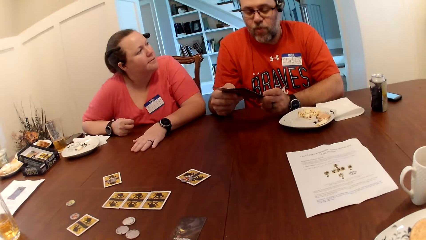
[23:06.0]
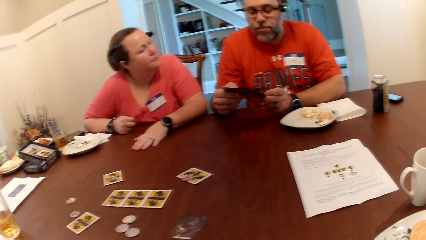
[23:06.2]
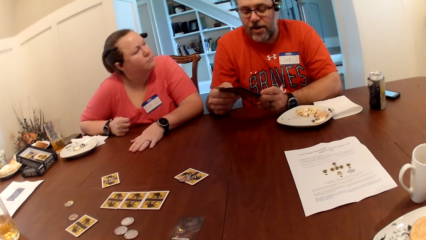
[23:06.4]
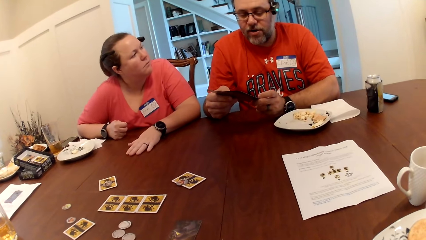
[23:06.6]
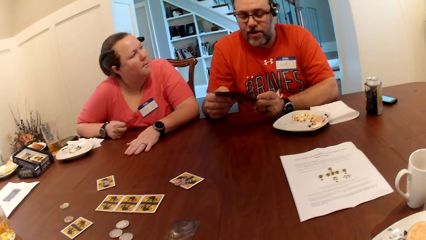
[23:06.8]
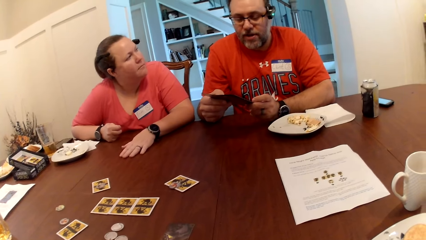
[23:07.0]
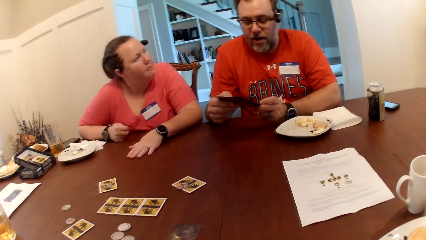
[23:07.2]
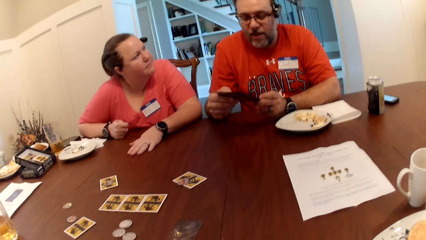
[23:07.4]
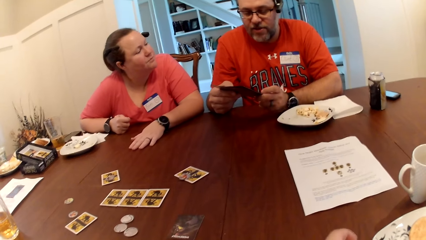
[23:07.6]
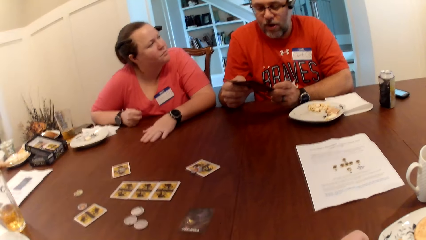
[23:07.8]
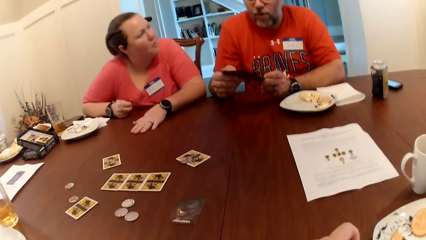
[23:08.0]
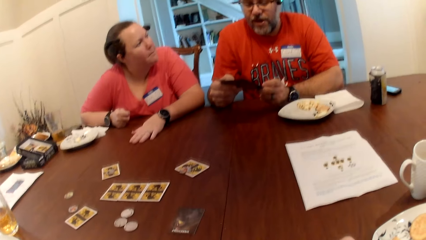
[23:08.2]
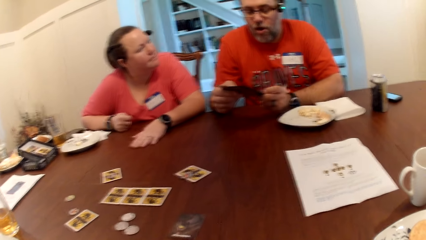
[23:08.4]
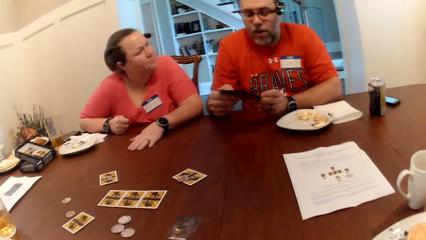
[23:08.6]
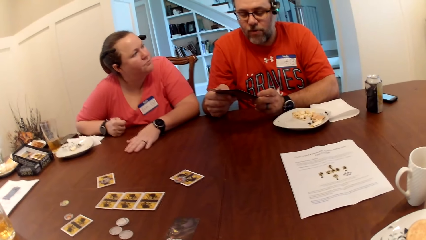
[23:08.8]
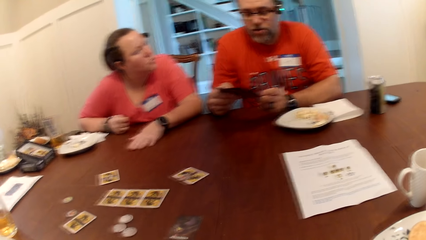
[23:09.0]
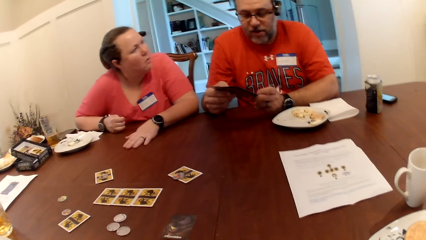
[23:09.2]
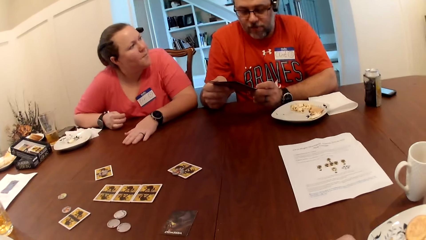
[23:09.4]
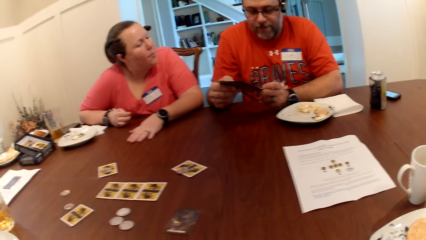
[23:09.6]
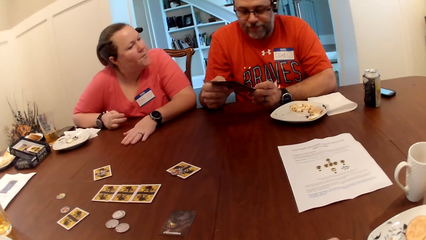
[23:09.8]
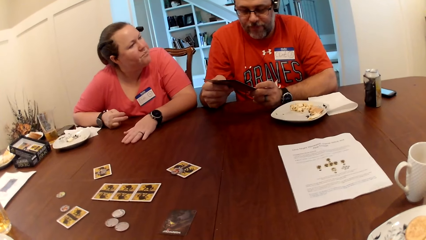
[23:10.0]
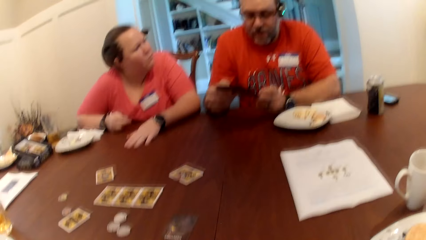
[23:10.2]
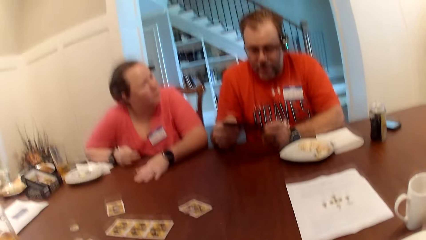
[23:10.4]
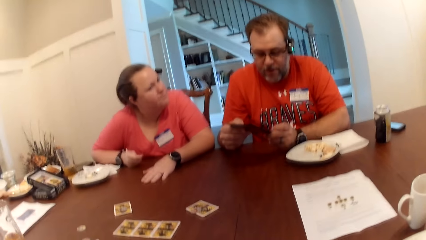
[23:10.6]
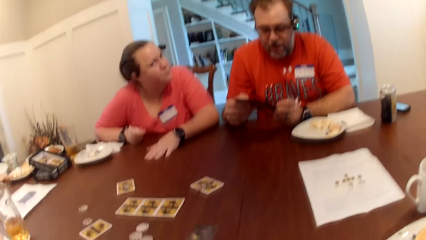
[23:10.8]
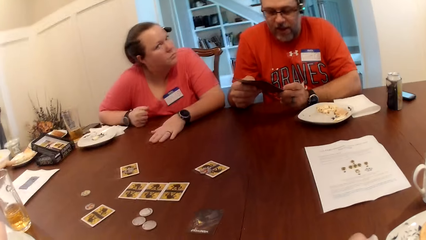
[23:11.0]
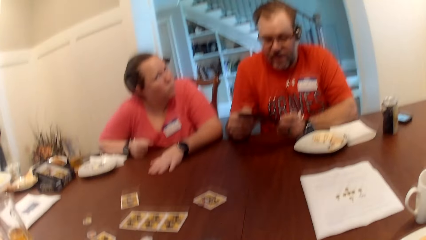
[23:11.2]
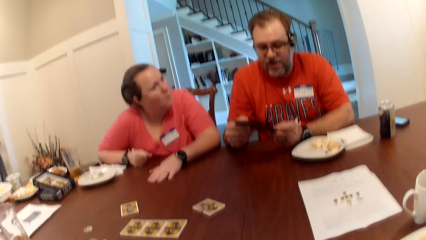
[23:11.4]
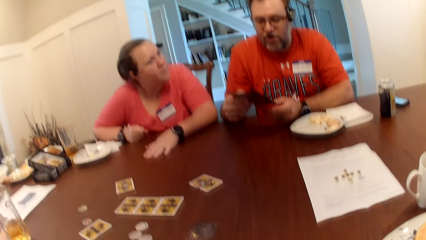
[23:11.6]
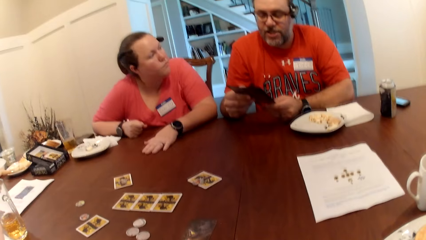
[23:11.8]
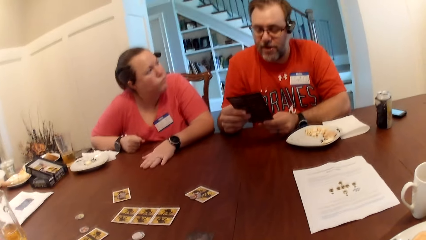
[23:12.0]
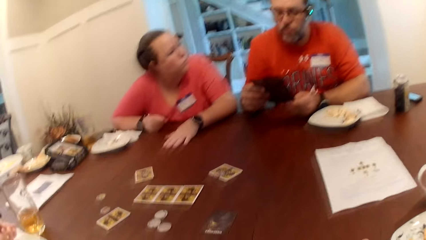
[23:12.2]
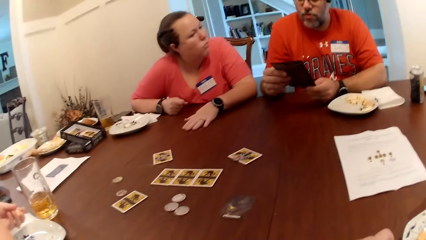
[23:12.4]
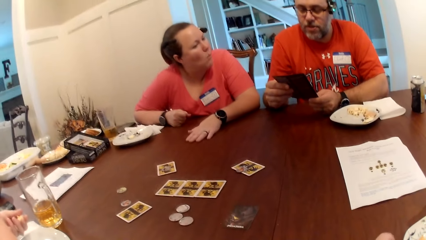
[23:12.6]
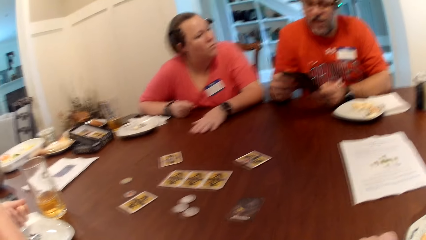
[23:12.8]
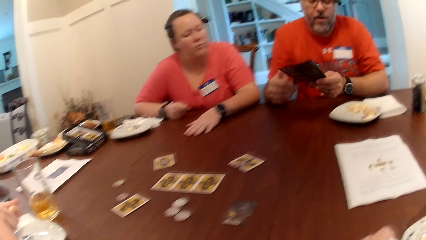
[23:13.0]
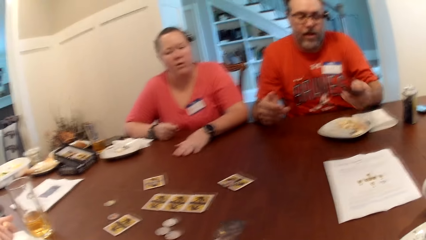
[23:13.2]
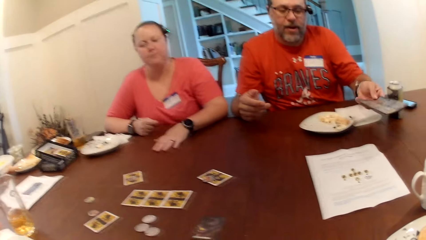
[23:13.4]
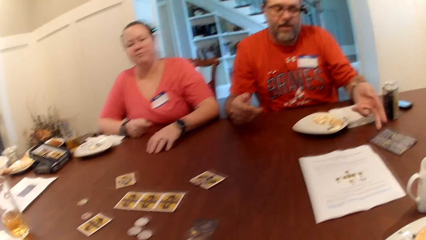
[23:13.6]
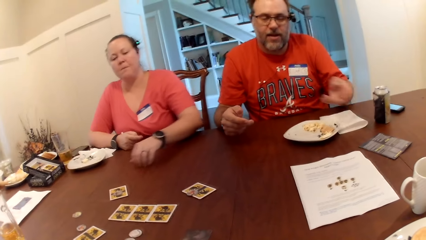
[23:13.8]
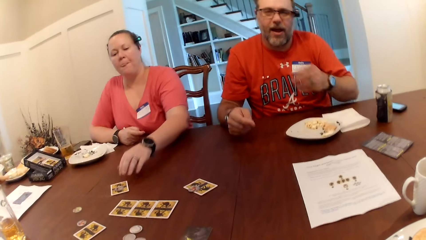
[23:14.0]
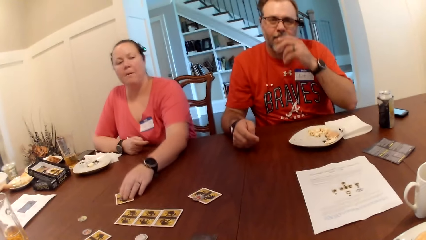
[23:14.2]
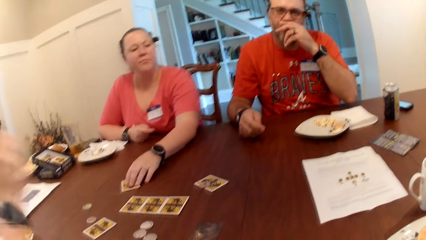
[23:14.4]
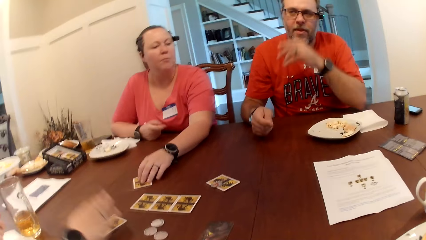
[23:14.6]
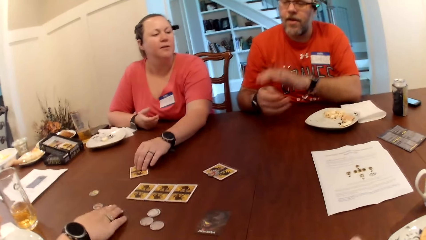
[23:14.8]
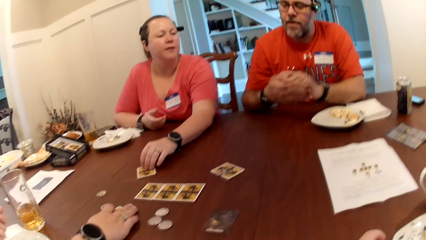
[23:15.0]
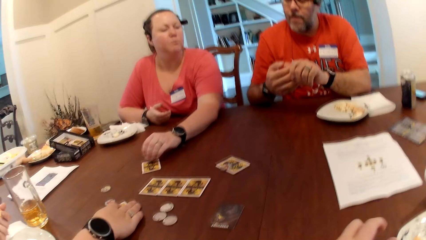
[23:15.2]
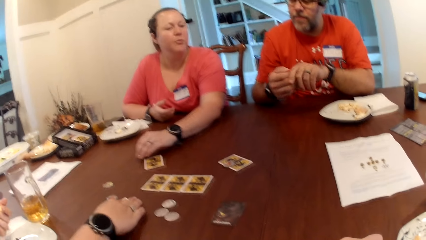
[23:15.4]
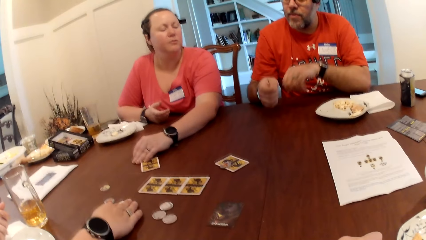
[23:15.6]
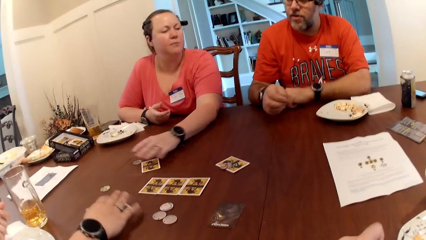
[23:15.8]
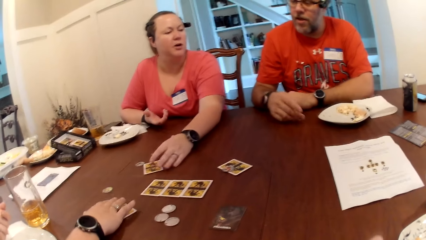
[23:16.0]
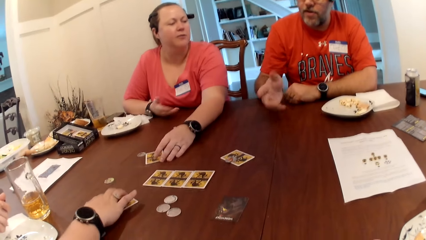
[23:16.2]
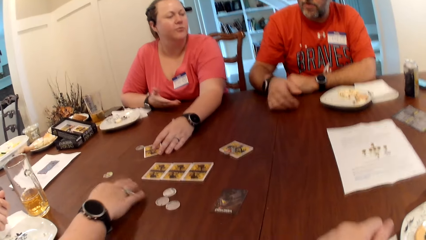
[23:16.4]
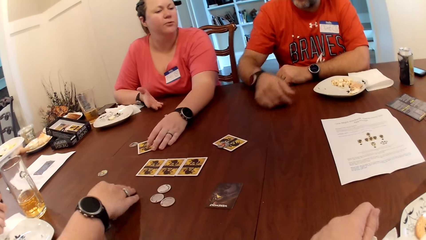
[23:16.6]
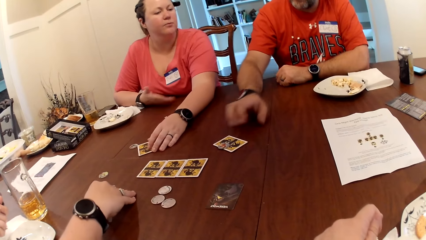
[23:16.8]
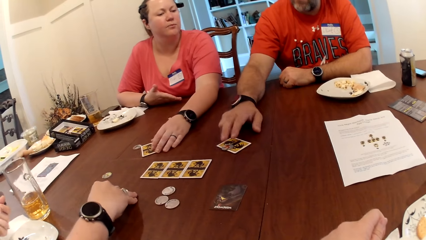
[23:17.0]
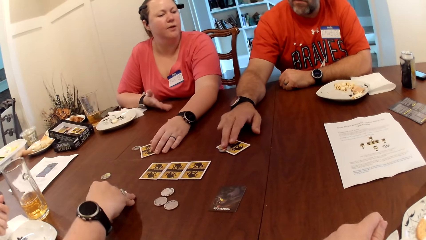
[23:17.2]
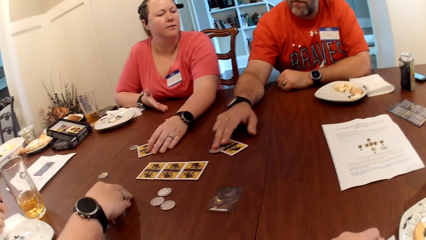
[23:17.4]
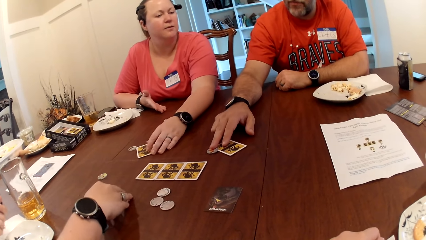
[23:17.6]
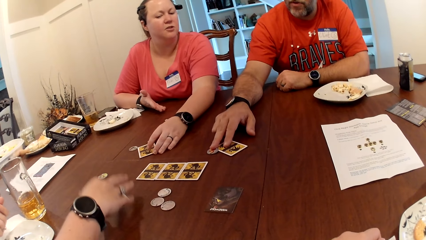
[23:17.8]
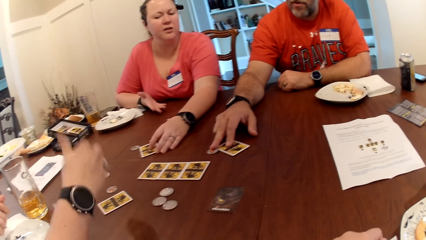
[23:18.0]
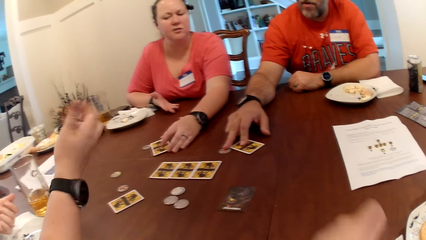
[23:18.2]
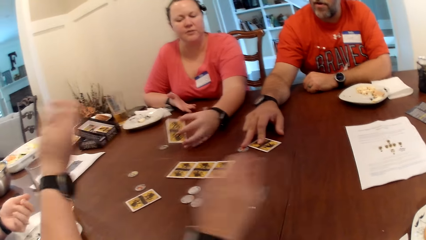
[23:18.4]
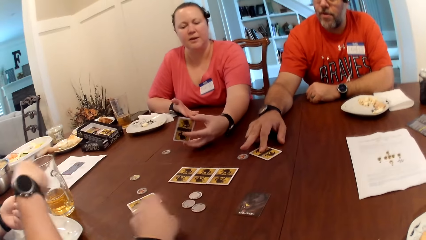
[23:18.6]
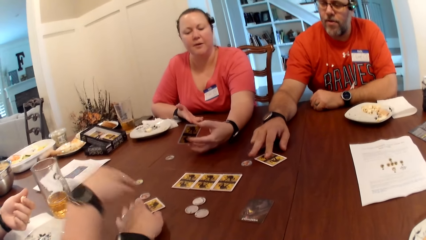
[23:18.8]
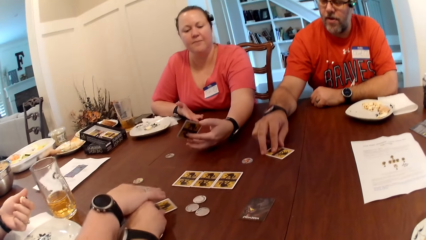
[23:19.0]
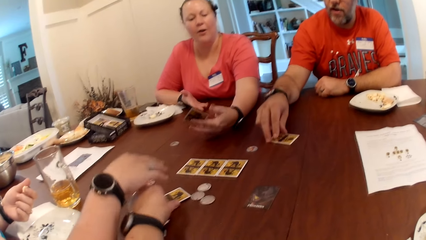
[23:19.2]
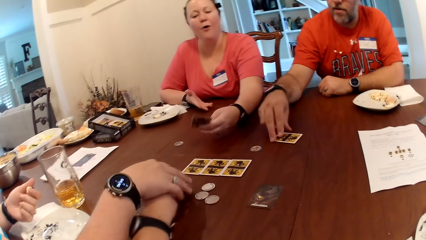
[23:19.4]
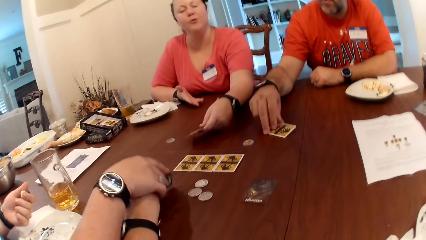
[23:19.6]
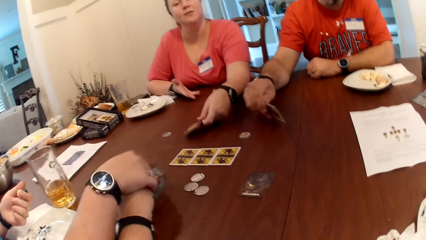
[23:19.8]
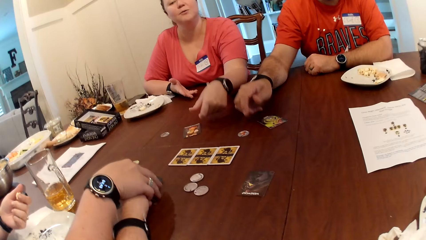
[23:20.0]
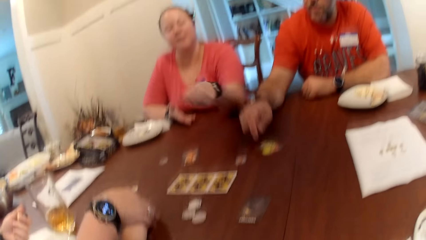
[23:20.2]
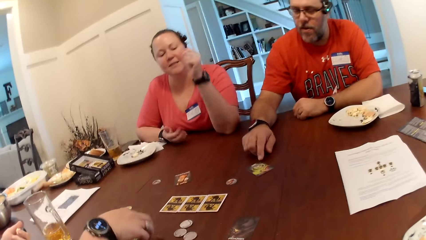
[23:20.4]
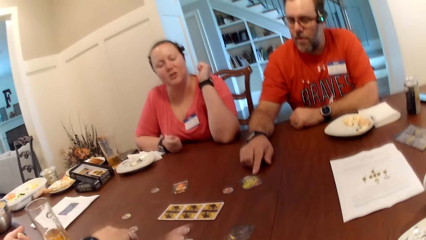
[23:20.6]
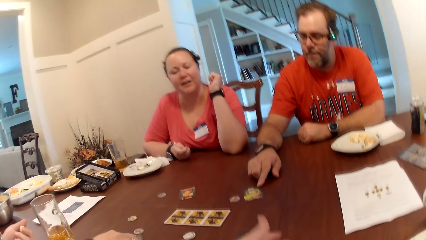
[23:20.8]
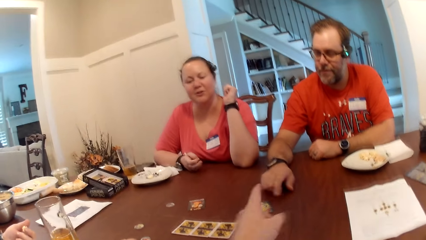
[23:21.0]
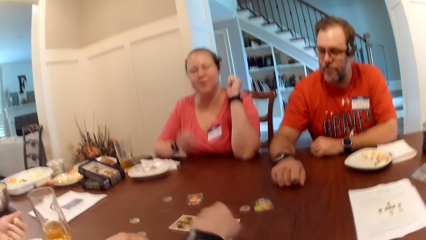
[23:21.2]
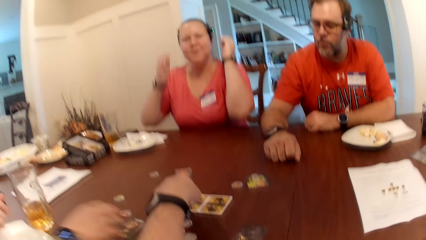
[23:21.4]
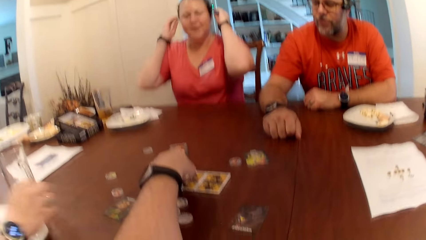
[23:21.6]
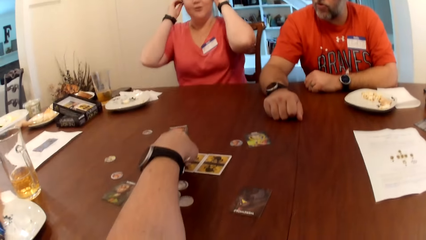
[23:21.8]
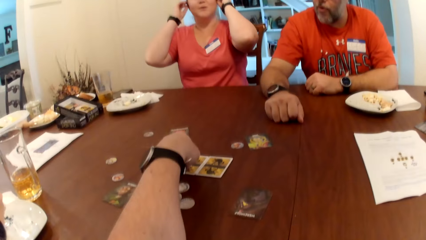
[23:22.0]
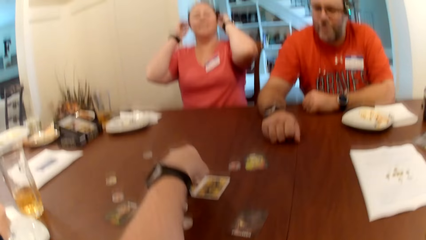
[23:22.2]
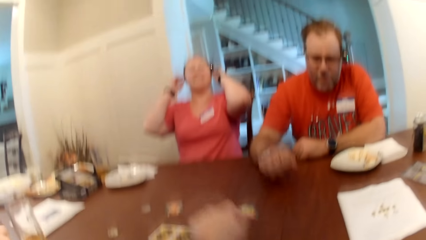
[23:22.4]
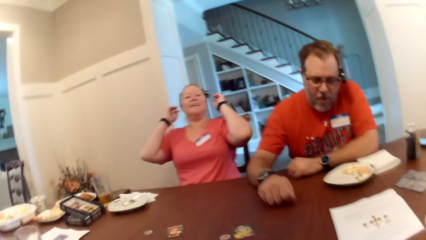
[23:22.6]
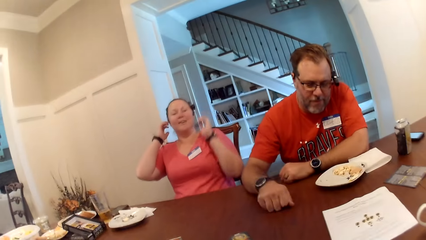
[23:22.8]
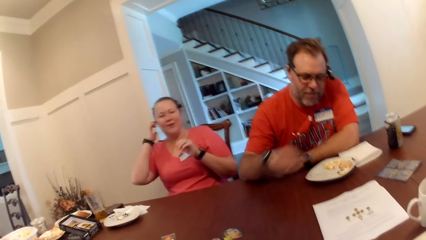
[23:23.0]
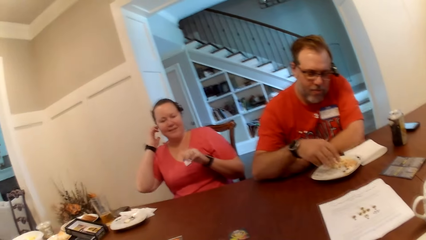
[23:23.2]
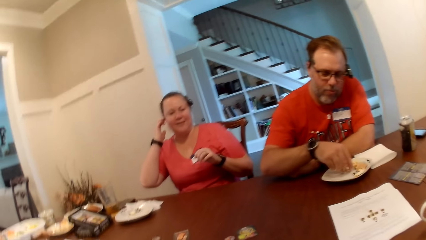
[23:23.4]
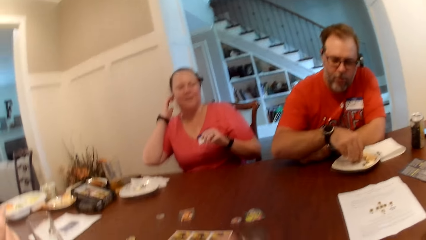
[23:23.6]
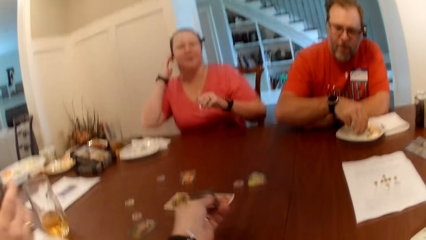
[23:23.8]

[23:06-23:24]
A man drops the pamphlet on the table with his left hand. A woman picks a card label on a card with her left hand. Another woman adjusts a card on the table with her right hand. The first woman drops the card label on the table with her left hand. The man removes a card label from a card with his right hand. The first woman picks the card on the table with her left hand. The camera wearer touches a card on the table. He adjusts the card on the table with his left hand. The other woman touches the camera wearer's left hand with her right hand. The man flips the card on the table with his right hand. The first woman drops the card on the table with her left hand. She touches her hair with both hands. The camera wearer points at the card on the table with his left hand. The man hits his right fist on the table.
